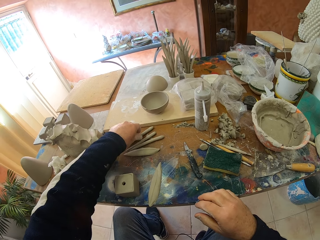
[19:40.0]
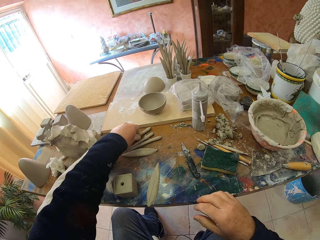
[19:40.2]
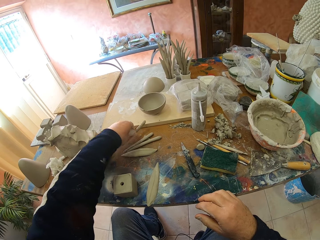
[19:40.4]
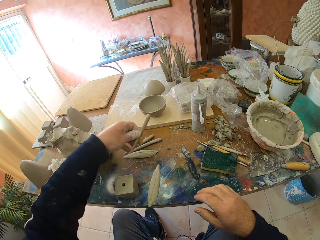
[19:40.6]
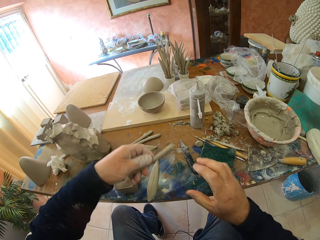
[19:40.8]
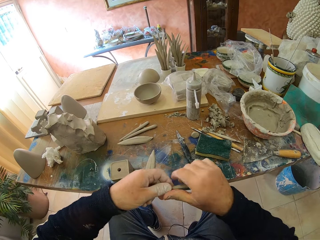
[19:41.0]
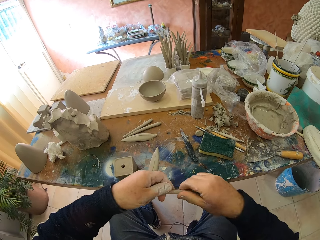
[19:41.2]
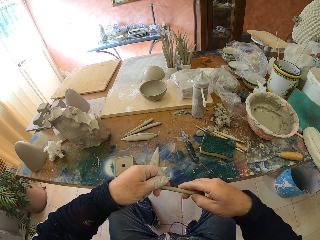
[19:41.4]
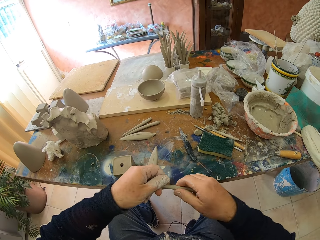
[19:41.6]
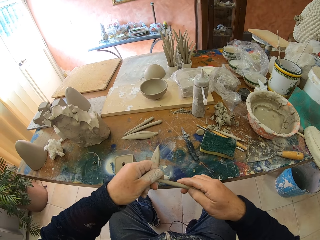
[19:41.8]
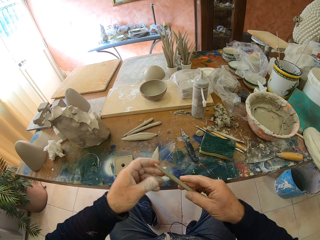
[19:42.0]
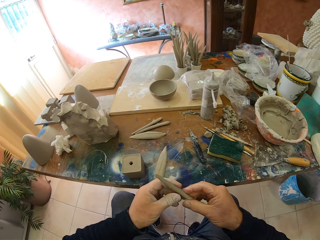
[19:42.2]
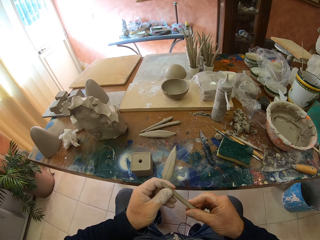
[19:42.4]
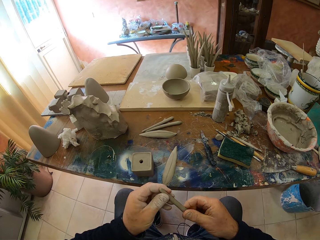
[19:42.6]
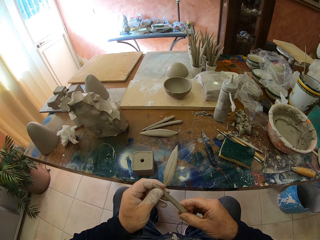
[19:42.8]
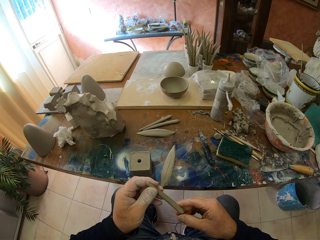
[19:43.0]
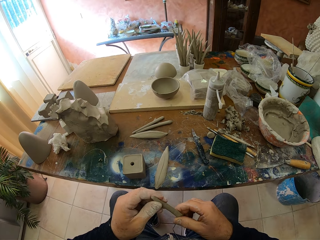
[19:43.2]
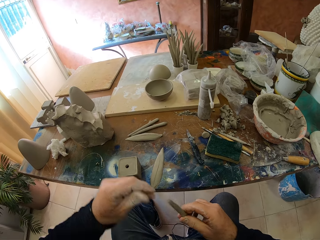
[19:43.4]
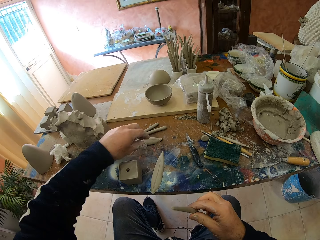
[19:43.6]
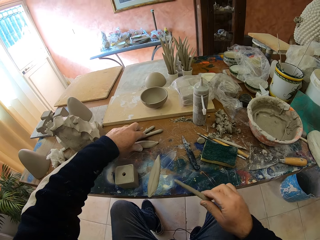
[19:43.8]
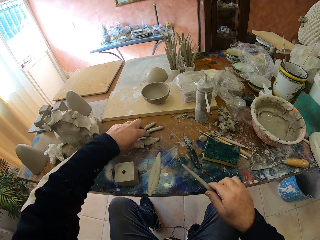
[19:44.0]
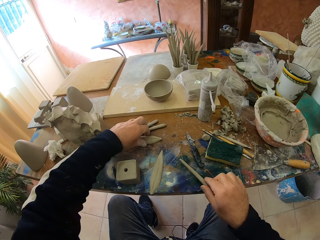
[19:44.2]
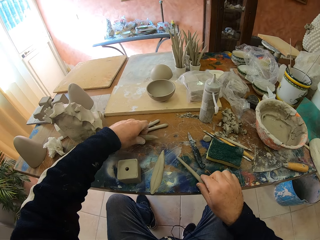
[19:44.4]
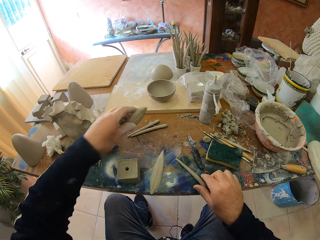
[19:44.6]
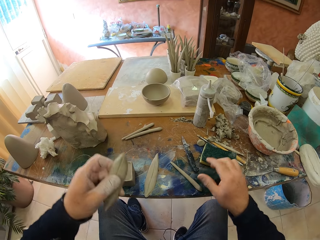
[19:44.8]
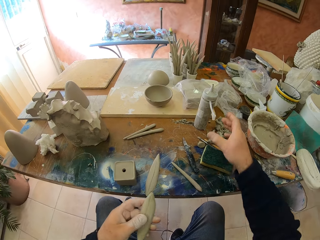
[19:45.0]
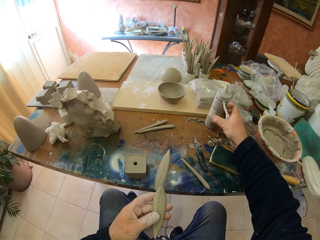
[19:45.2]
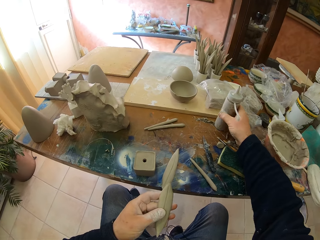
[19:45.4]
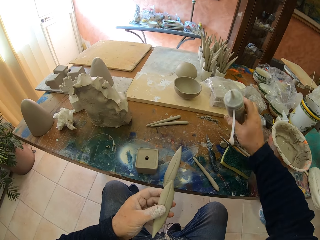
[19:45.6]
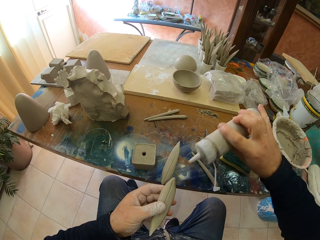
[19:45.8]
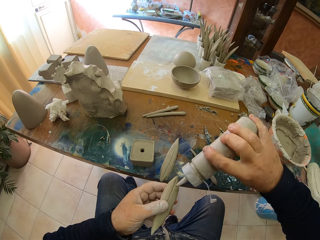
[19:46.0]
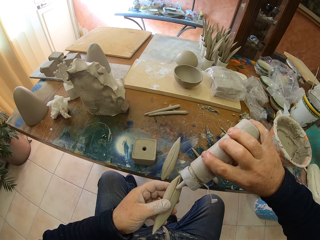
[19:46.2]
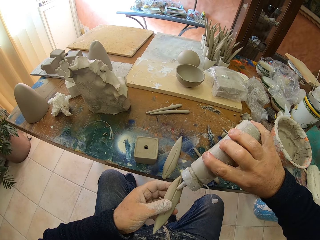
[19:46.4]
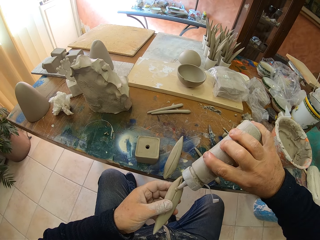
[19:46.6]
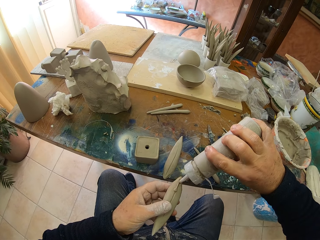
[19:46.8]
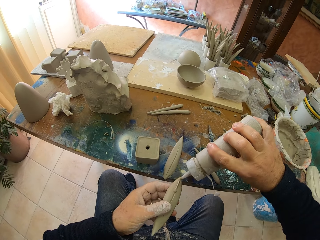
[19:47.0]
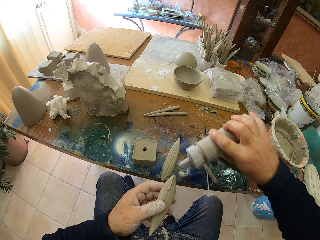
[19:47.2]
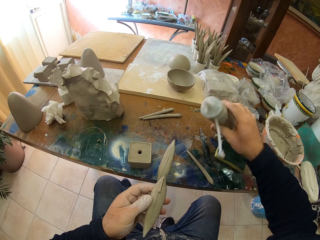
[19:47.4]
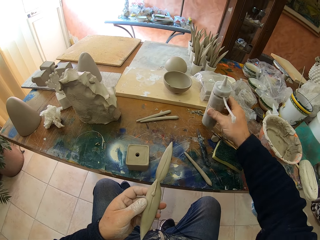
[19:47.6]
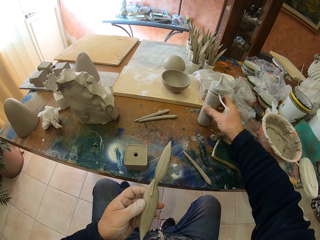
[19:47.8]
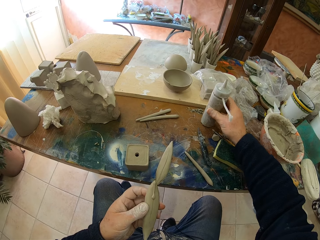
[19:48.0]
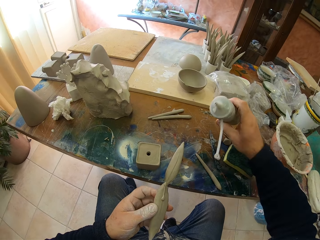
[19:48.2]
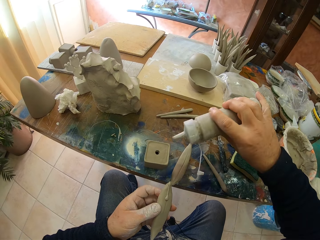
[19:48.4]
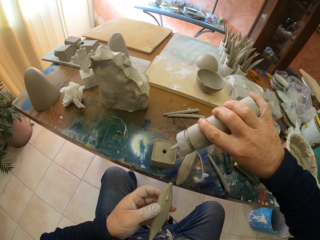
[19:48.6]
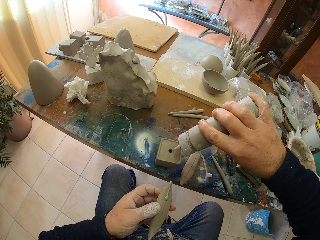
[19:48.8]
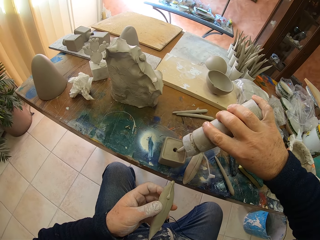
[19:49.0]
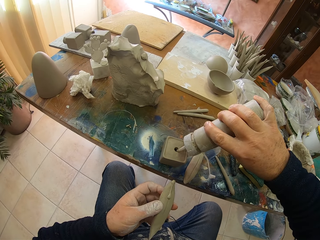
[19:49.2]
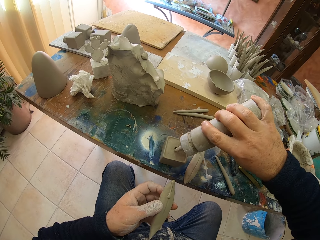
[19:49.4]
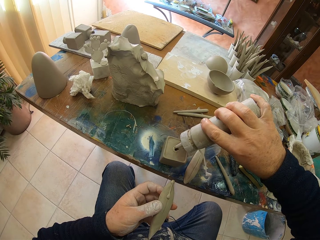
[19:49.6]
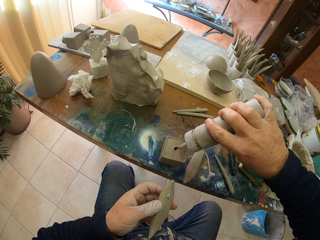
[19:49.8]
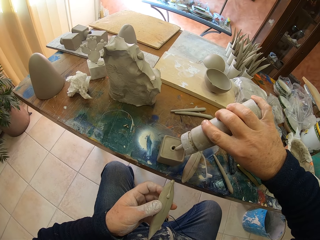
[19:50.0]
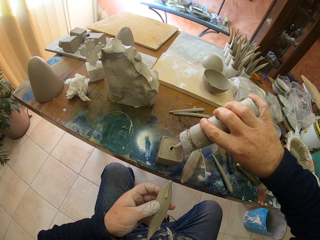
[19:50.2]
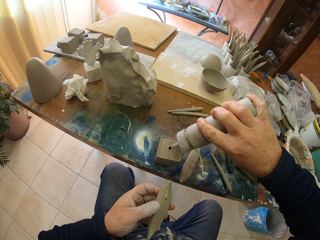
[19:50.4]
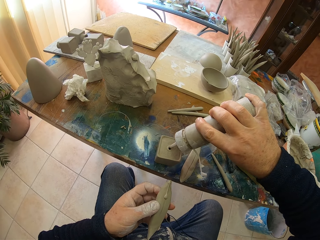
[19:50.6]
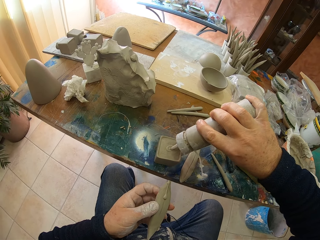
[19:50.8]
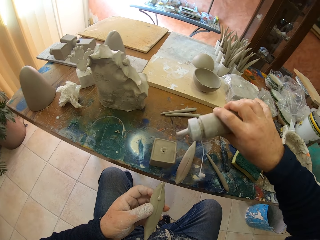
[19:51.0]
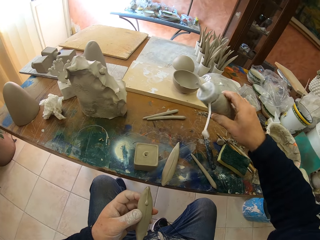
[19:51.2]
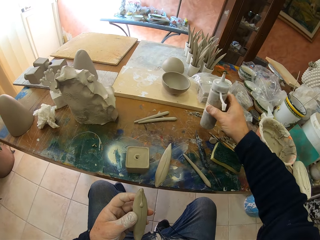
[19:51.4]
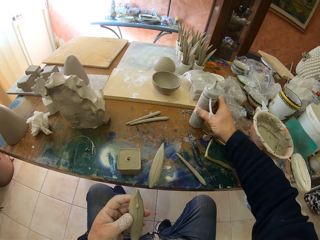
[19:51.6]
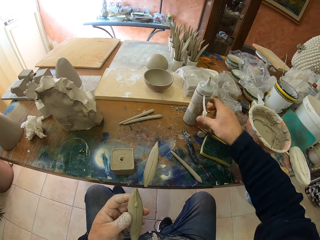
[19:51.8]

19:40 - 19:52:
The camera wearer picks some molding clay. They put the molding clay on the table. They pick some molding clay. They pick something. They pour something on the molding clay. They put something on the table. They pick something. They pour something on the pottery.

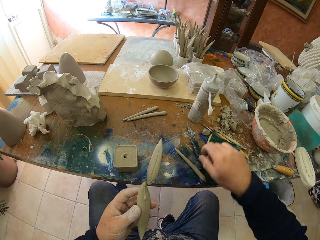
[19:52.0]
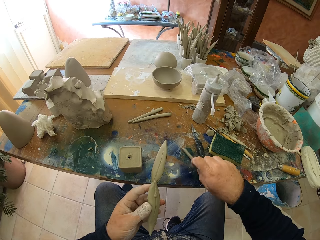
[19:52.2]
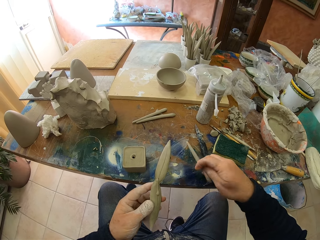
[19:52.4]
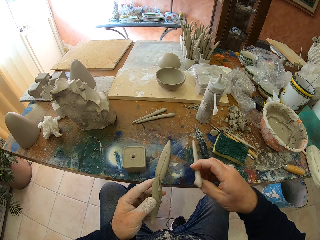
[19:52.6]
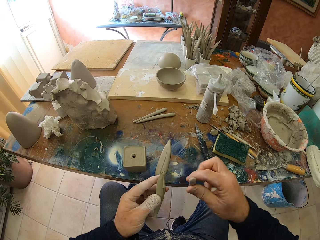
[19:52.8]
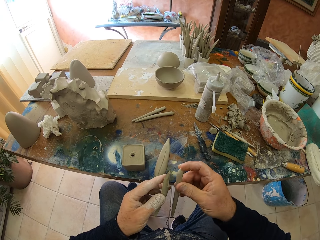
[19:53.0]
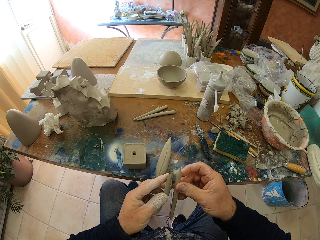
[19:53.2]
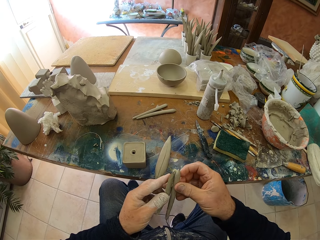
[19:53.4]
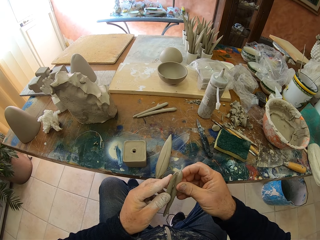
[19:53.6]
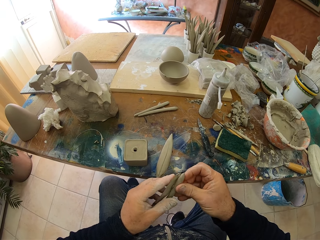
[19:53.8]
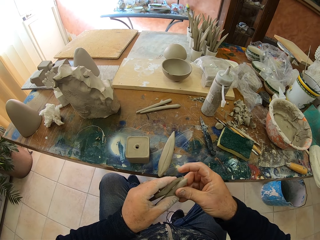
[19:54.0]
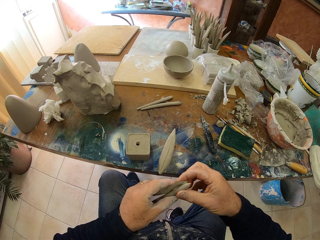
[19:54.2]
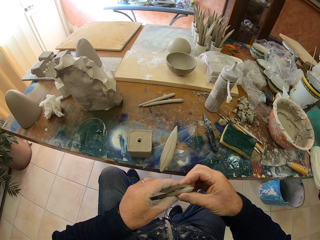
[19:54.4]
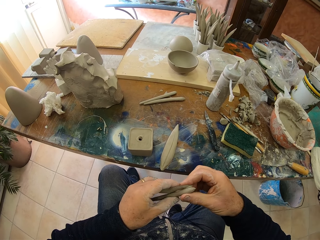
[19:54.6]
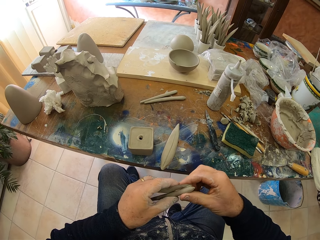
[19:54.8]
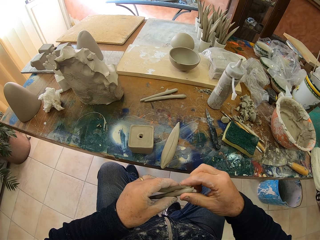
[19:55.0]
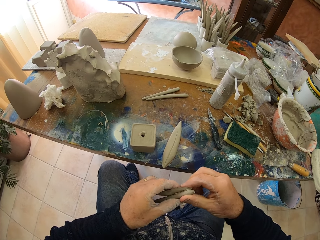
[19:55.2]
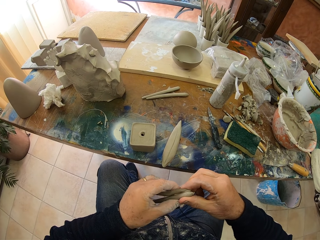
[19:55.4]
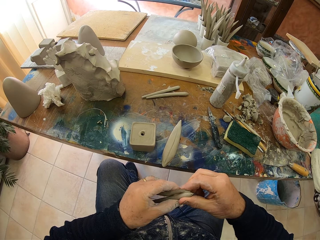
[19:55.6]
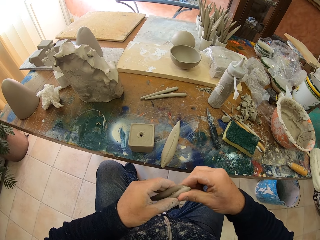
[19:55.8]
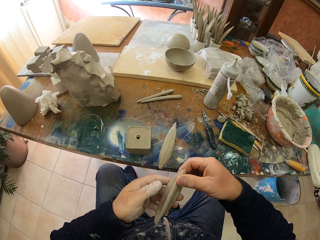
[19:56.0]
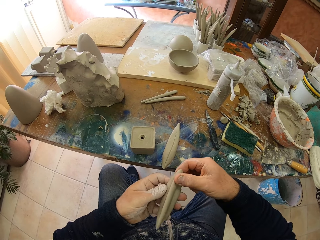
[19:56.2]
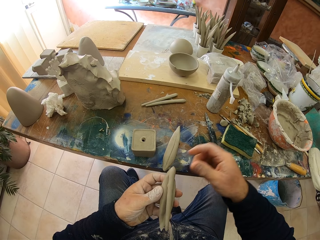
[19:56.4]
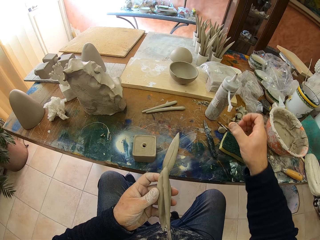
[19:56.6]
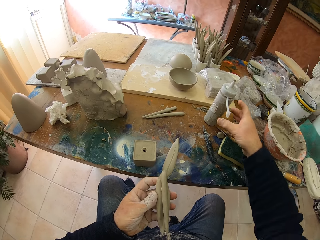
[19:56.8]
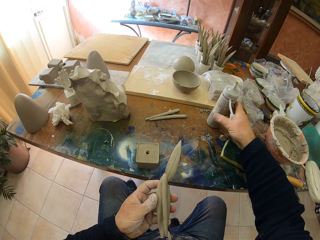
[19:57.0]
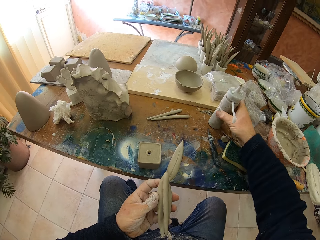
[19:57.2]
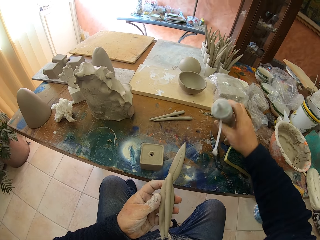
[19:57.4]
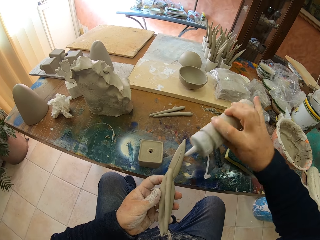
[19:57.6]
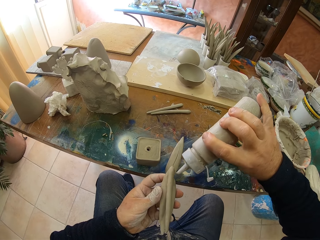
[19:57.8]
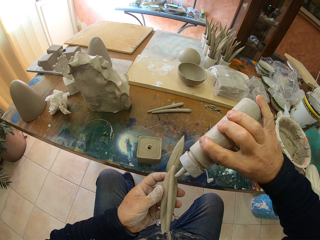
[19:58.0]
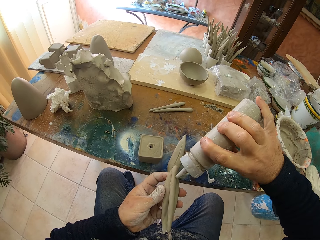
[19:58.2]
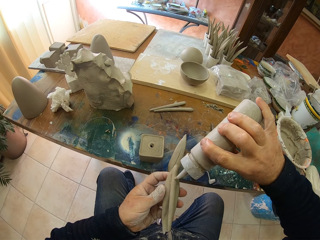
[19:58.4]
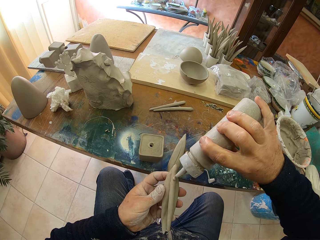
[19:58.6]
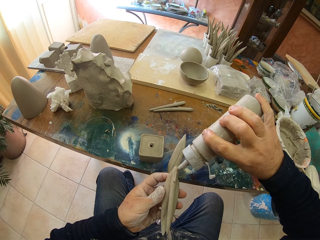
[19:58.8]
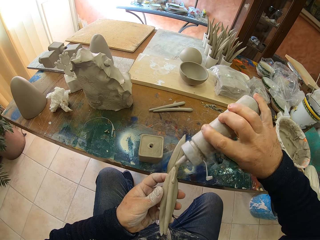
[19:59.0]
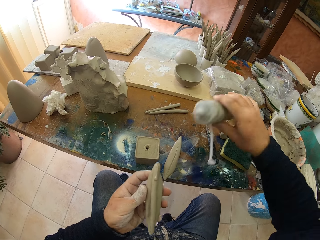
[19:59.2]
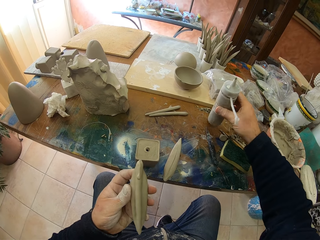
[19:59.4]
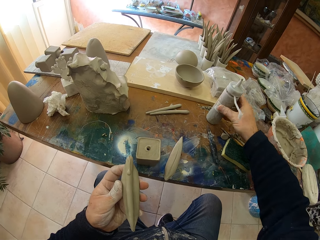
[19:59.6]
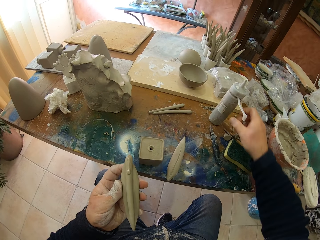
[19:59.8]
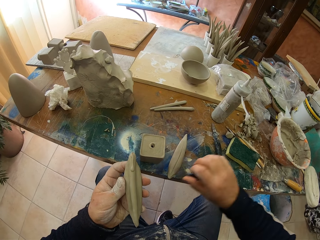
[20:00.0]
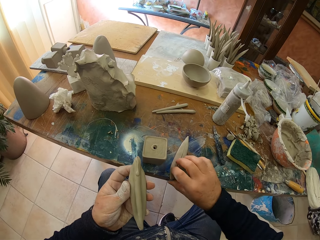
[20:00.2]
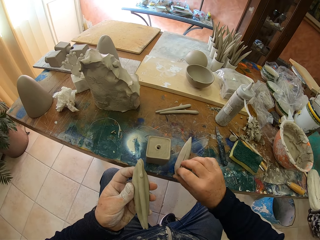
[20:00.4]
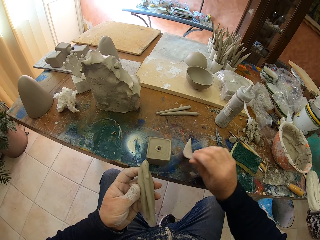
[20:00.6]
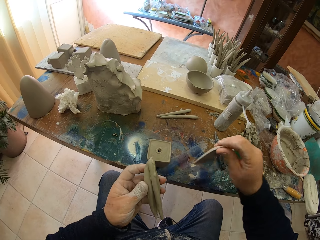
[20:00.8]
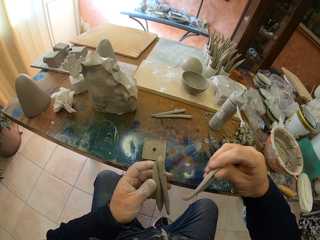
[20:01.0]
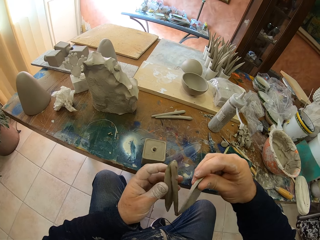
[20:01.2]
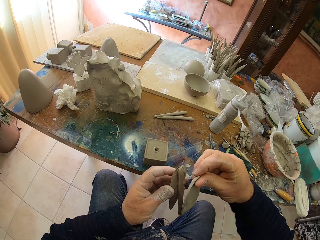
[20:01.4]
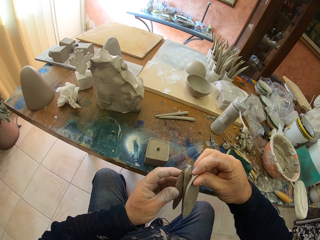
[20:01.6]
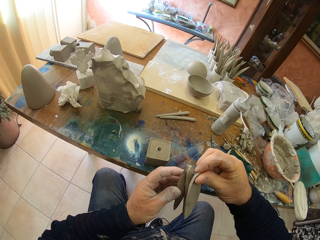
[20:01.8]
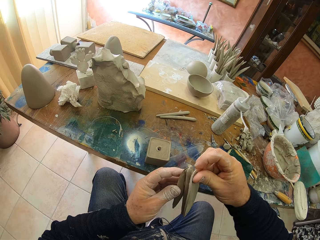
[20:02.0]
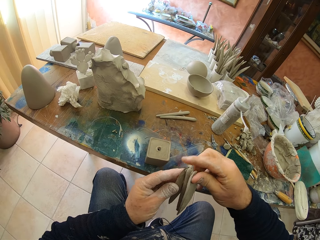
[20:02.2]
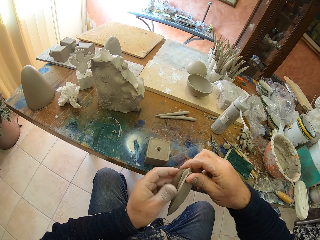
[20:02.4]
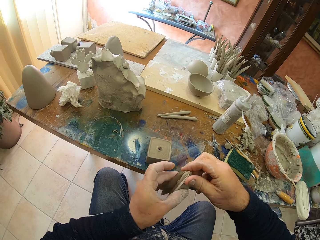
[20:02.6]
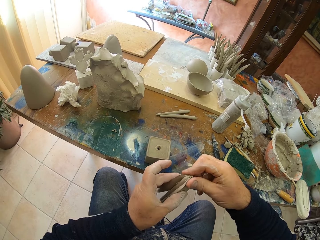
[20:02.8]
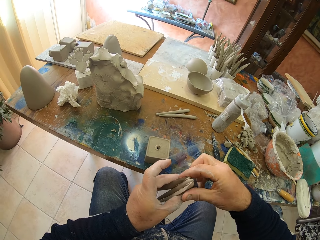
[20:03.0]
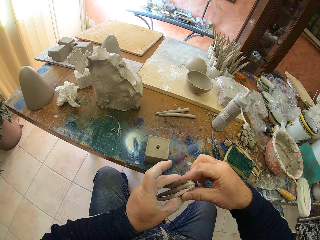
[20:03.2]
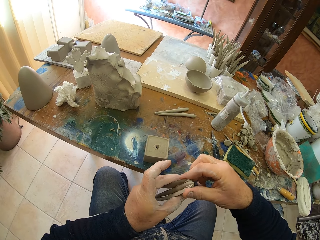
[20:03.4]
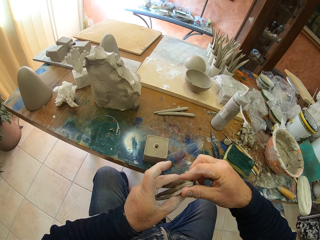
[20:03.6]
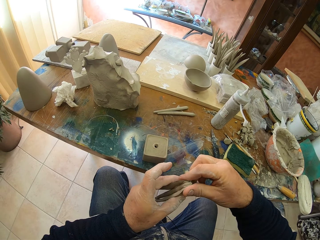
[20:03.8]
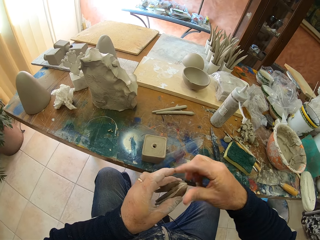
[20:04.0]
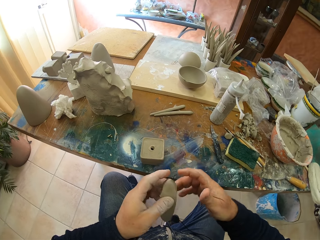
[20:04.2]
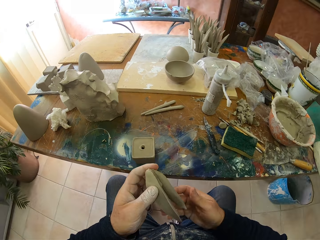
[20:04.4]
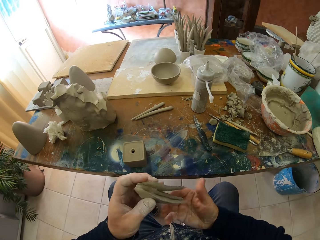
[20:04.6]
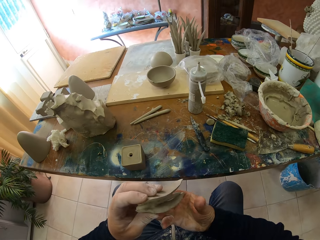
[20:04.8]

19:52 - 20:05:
The camera wearer puts something on the table. They pick up some molding clay. They put the molding clay together with the other clay. They pick up an object. They pour something on the molding clay. They put something on the table. They pick up some molding clay. They put the molding clay together with the other clay.
